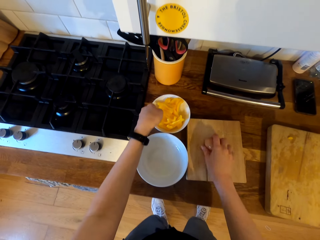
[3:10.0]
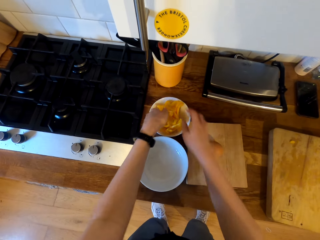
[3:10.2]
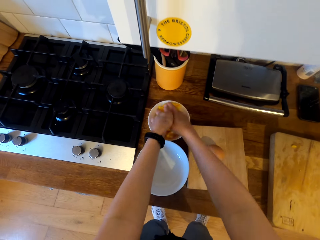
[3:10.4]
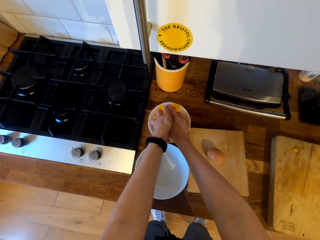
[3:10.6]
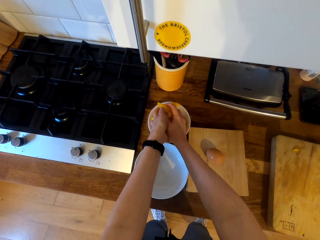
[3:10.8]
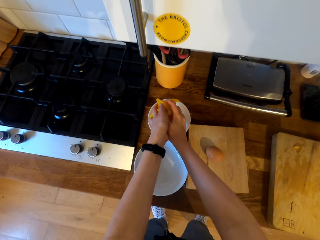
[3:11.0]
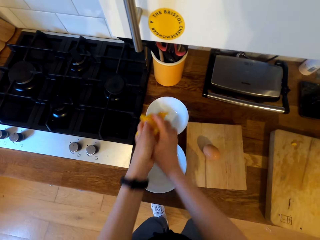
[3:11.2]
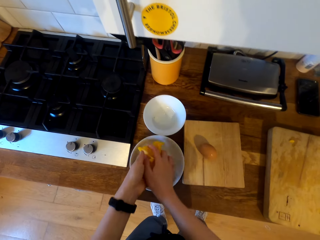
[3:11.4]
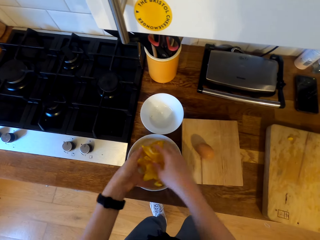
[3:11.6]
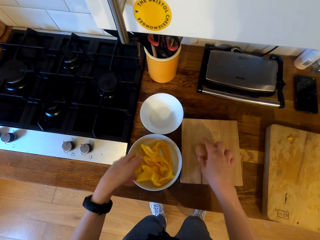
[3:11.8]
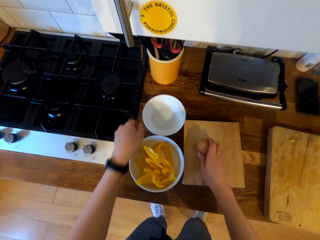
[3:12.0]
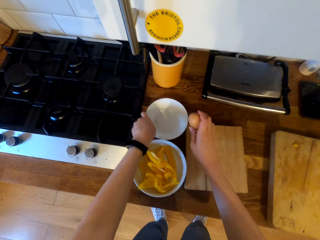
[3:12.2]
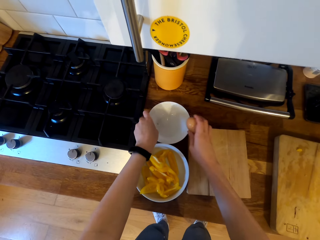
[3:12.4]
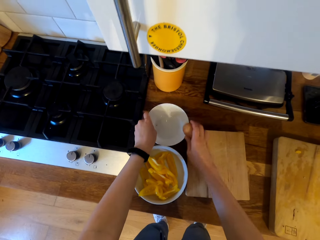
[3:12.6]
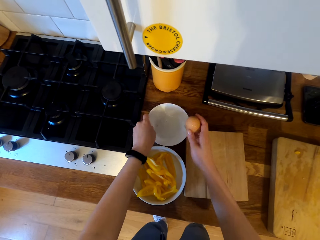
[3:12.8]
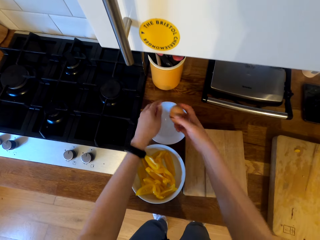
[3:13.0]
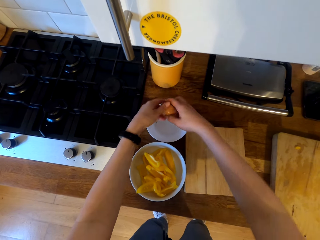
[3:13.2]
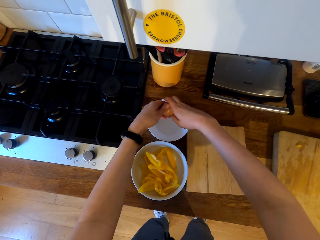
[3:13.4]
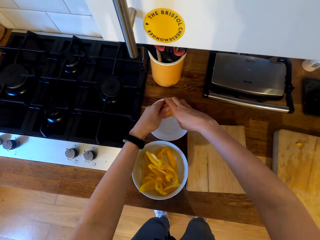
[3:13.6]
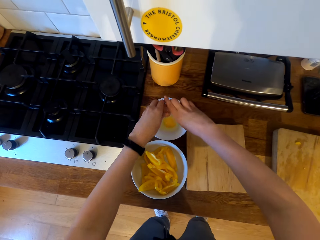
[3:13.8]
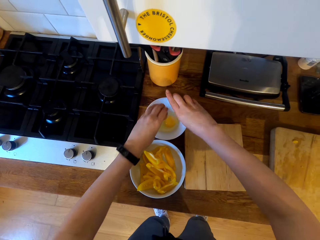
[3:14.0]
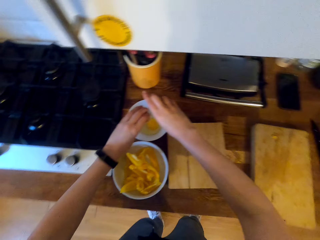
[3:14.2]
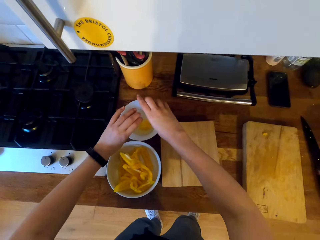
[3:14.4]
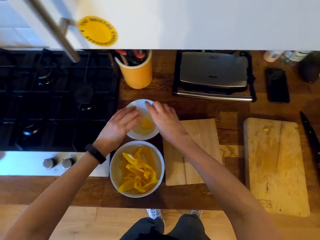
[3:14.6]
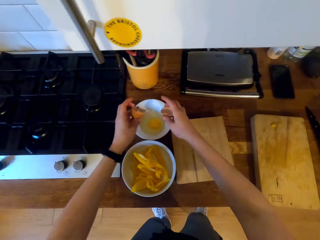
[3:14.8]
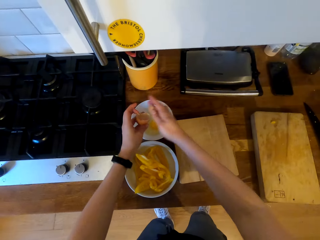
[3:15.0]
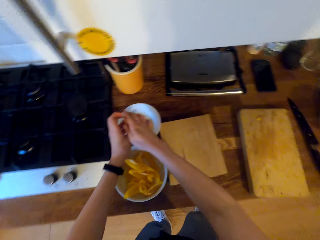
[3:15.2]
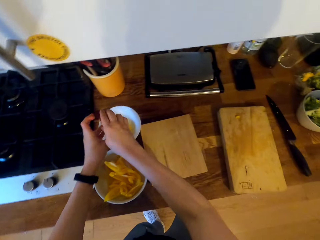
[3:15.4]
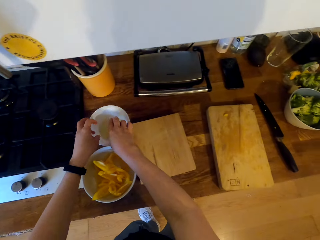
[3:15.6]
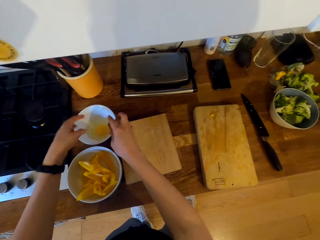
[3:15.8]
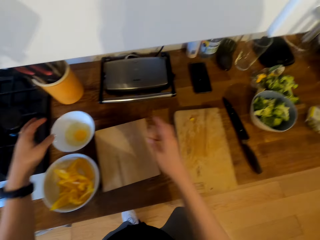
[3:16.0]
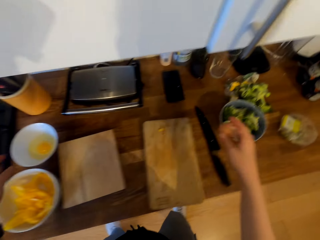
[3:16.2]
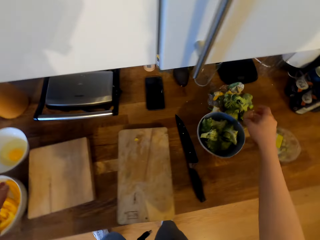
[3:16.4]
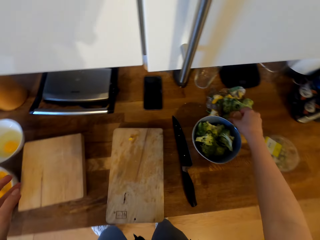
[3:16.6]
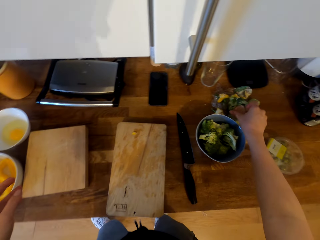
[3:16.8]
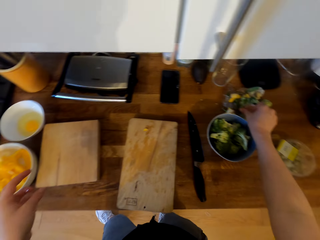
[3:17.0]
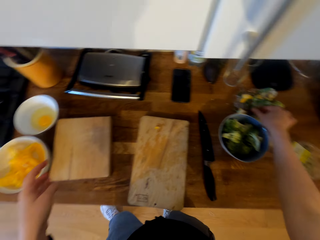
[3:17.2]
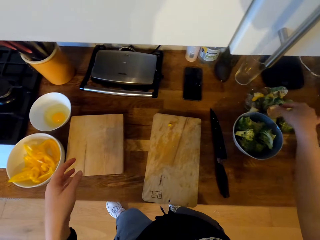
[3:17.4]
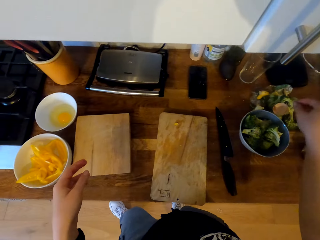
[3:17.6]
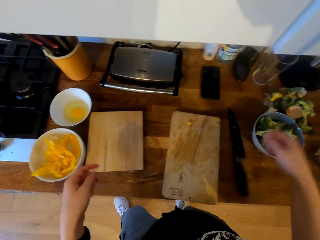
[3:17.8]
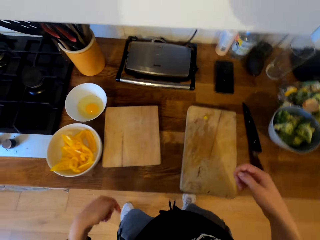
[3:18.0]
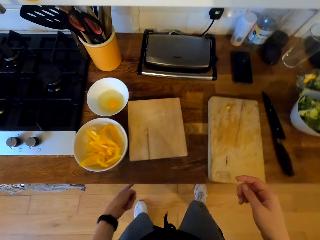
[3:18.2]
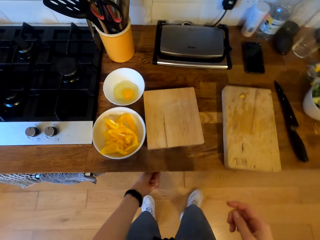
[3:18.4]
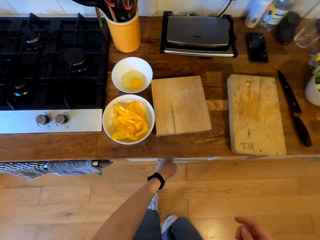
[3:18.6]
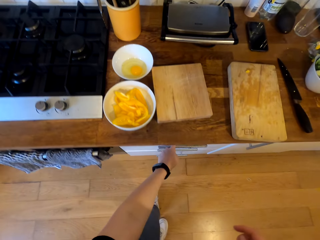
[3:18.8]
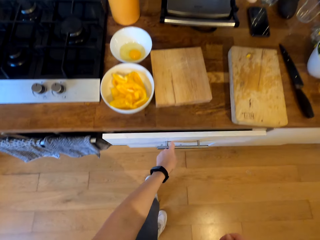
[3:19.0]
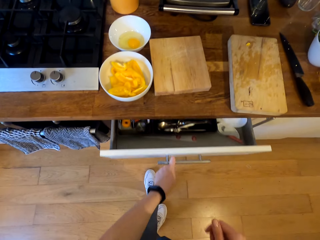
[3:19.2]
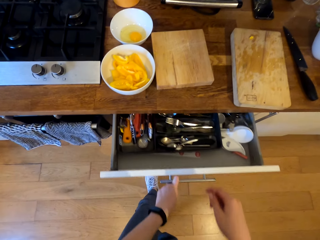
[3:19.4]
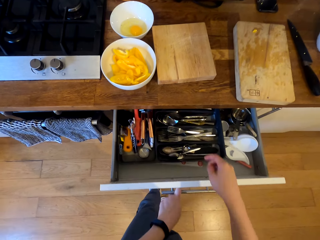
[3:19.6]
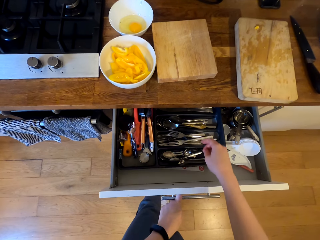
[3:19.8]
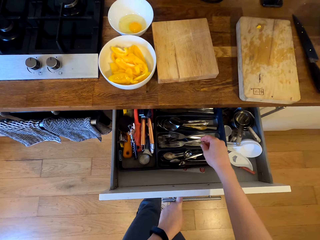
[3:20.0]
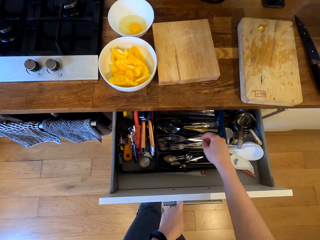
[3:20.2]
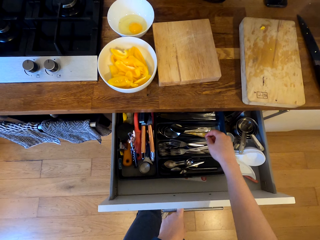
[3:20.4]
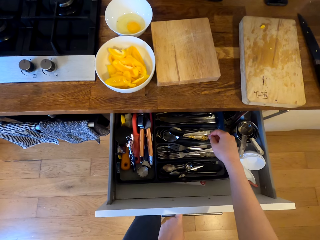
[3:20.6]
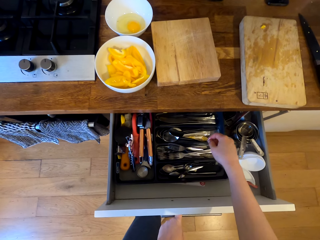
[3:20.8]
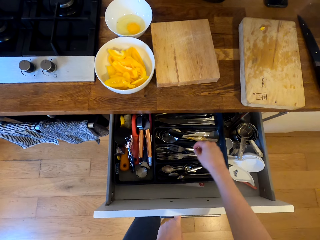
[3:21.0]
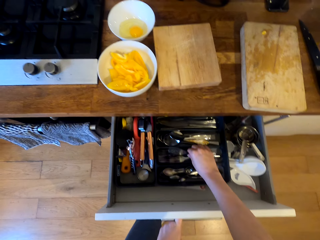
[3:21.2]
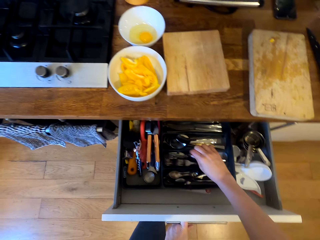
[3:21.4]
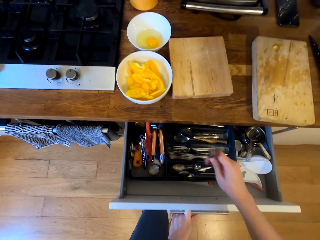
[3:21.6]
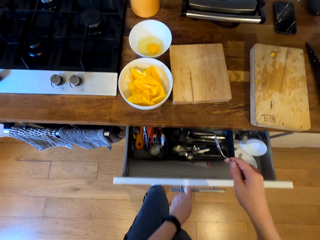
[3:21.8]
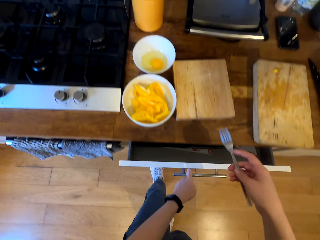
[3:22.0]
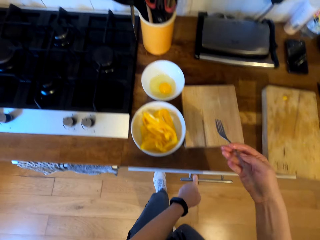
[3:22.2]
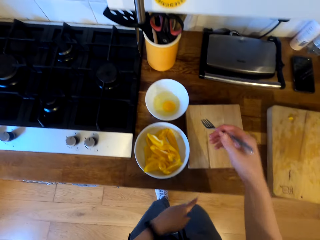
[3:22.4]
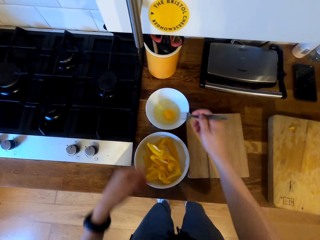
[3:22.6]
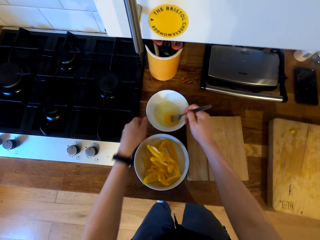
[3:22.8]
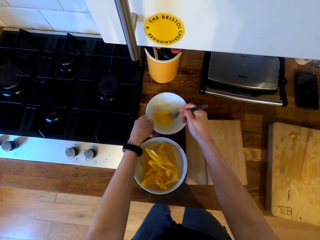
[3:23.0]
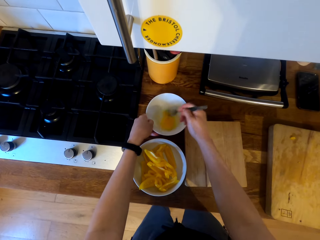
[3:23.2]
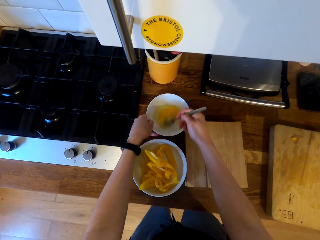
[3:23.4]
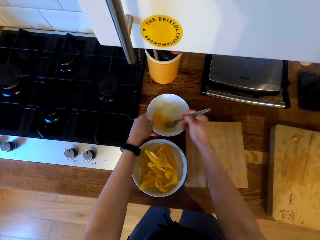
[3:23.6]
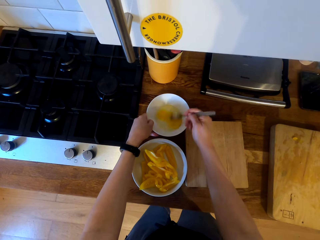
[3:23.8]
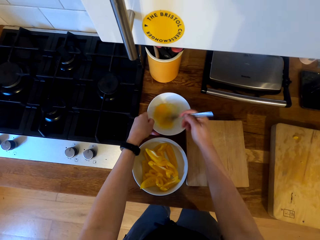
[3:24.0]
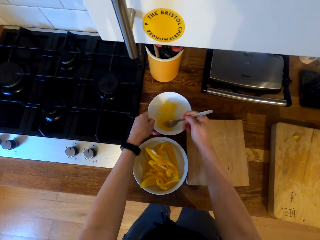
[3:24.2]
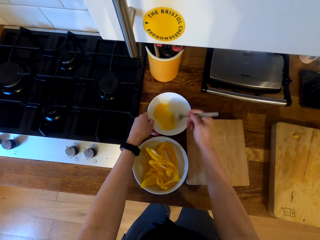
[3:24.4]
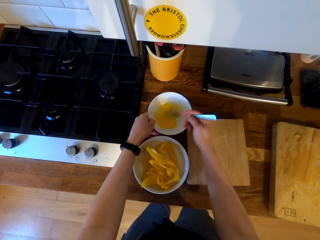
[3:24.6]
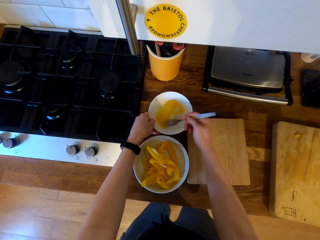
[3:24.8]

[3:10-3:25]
The camera wearer places the egg on the chopping board. They pick the sliced bell pepper from the bowl. They place the sliced bell pepper in the other plate. They pick the egg from the chopping board. They hit the egg on the bowl. They break the egg in the bowl. They put the egg in the bowl. They place the egg shell on the dirt or table. They move in the kitchen. They open the drawer. They pick the fork from the drawer. They close the drawer. They push the fork back. They stir the egg in the bowl with the fork.

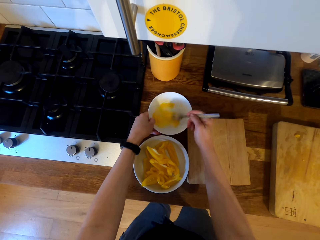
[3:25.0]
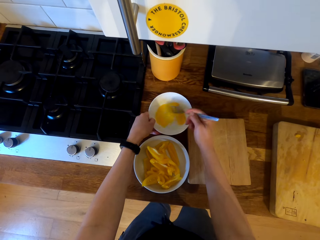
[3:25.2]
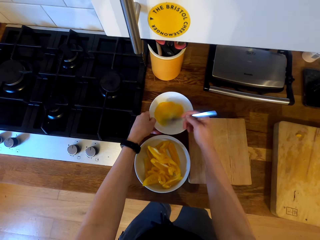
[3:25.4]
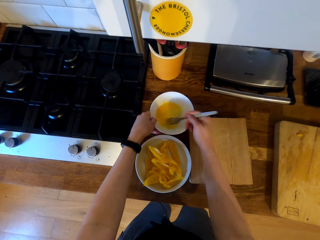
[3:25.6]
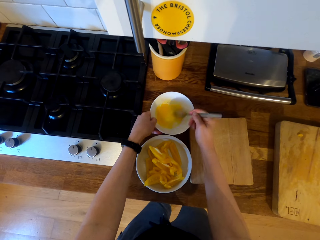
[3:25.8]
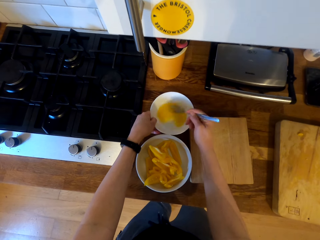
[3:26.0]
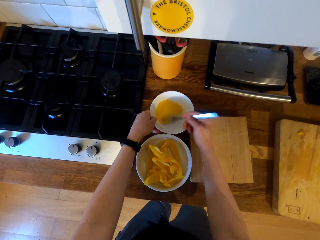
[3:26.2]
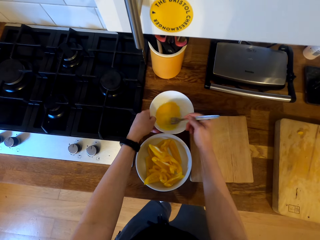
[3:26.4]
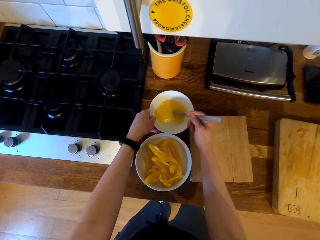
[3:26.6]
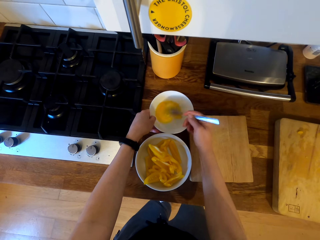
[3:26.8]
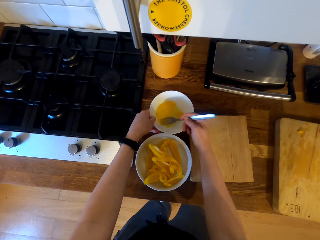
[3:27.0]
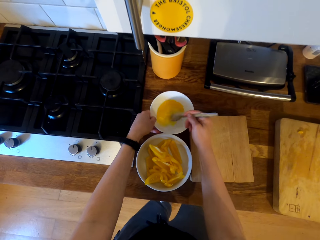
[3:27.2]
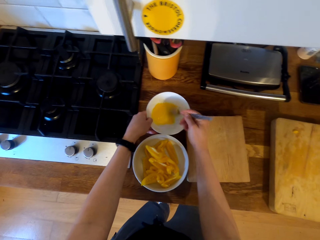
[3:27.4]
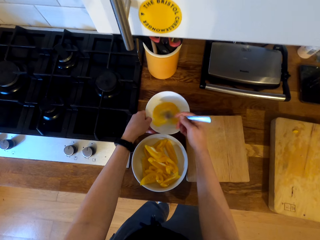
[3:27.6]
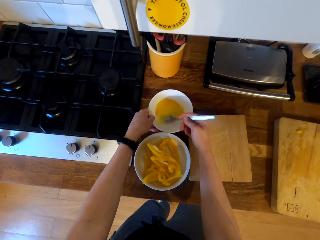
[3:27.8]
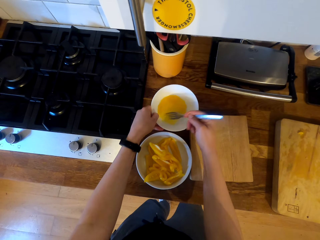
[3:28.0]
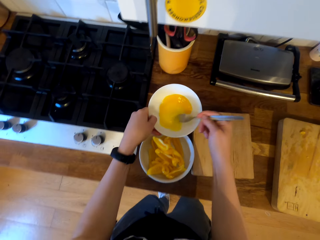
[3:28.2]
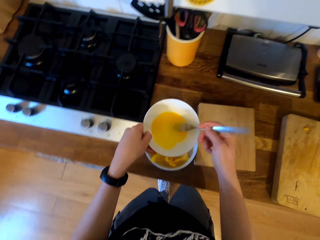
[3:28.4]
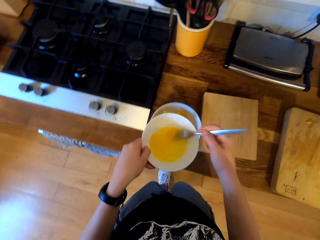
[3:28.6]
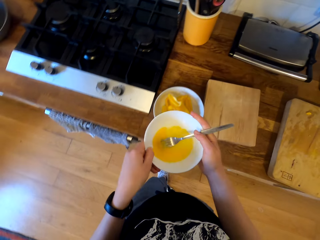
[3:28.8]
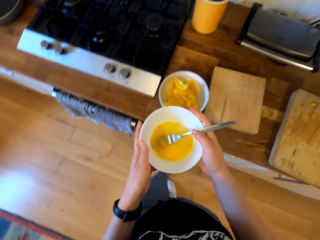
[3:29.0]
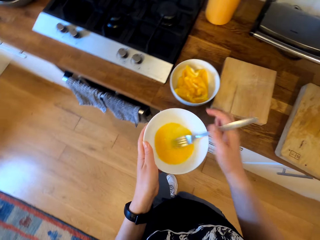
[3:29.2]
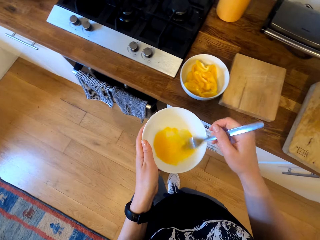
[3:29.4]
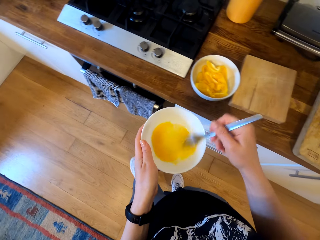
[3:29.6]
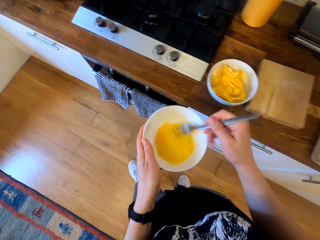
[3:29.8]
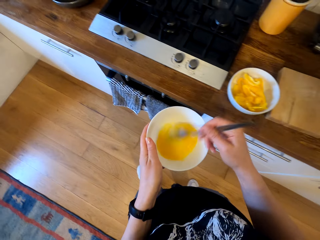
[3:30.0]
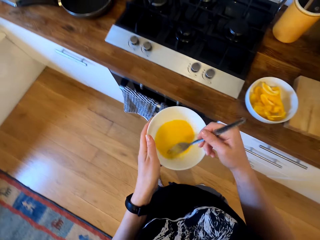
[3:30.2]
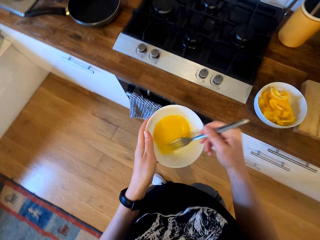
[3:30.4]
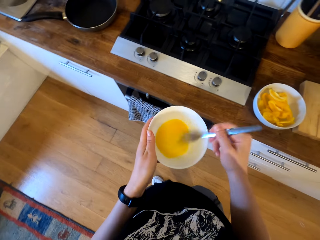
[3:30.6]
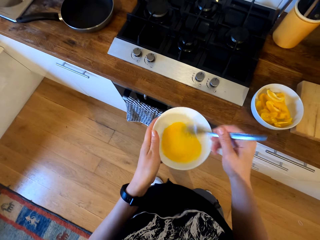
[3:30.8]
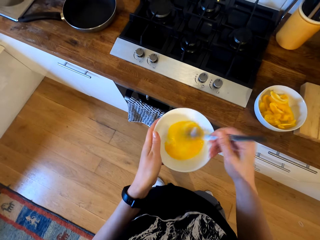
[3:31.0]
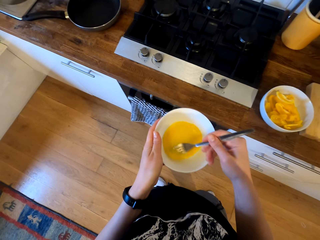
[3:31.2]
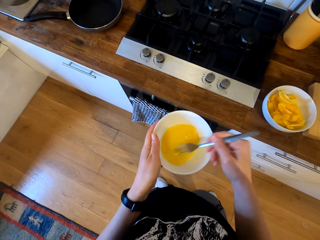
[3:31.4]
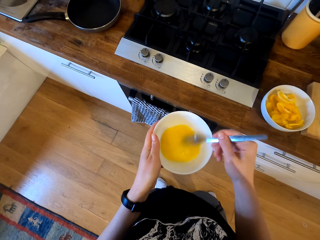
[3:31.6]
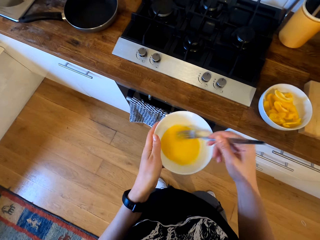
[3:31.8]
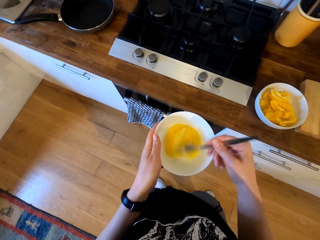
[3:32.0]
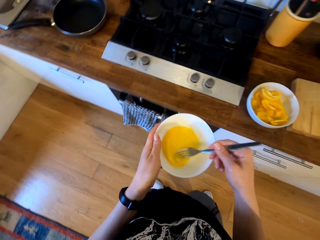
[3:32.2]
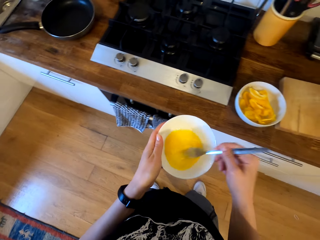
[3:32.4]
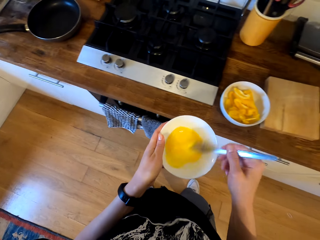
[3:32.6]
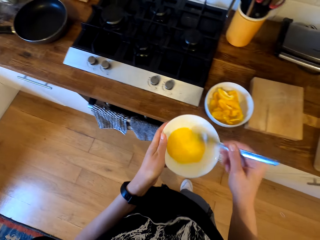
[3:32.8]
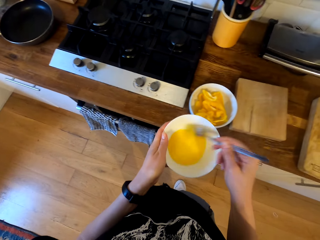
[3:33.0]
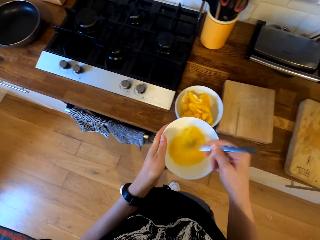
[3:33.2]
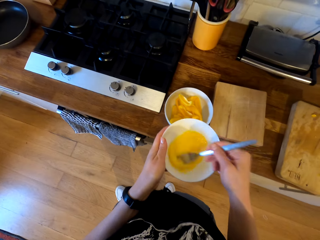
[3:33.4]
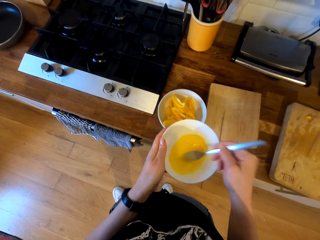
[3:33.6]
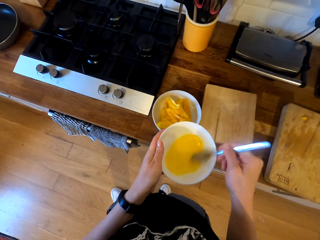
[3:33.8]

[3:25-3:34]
The camera wearer lifts the bowl. They move in the kitchen.
